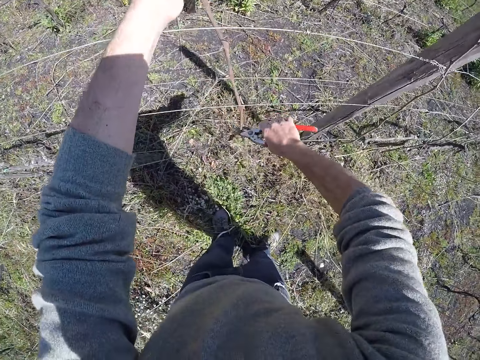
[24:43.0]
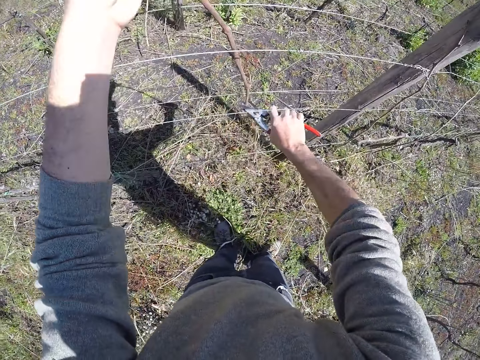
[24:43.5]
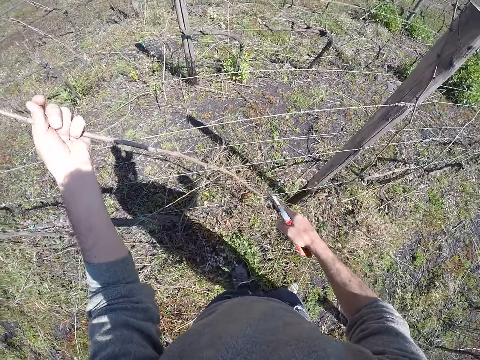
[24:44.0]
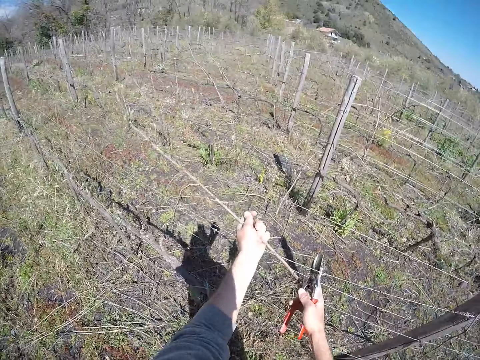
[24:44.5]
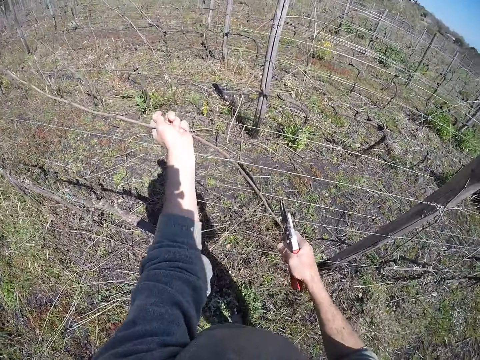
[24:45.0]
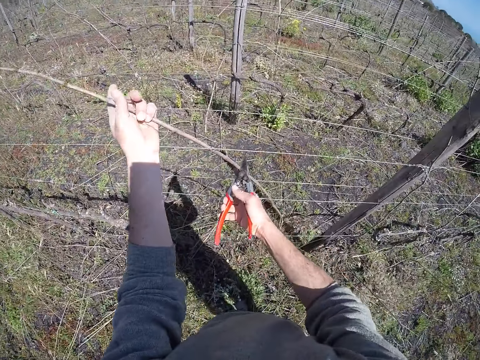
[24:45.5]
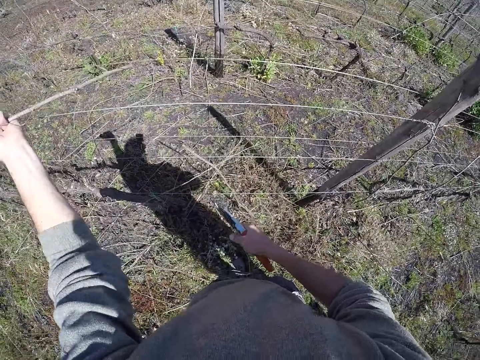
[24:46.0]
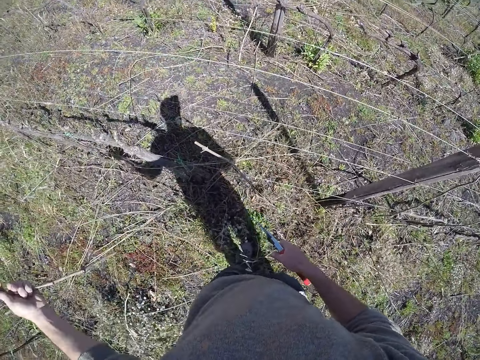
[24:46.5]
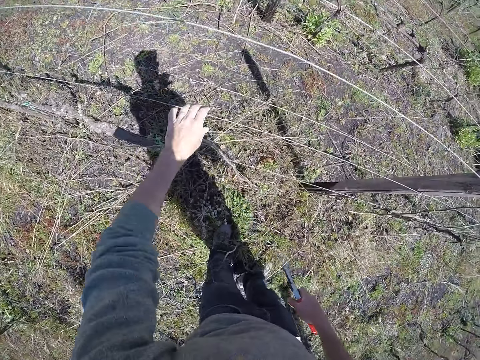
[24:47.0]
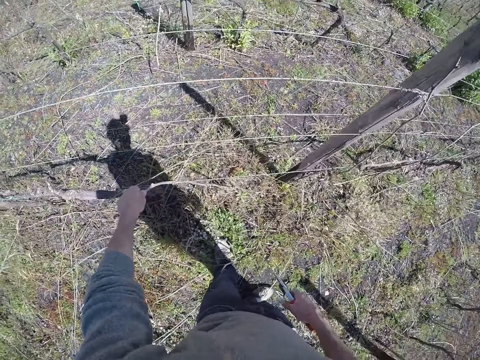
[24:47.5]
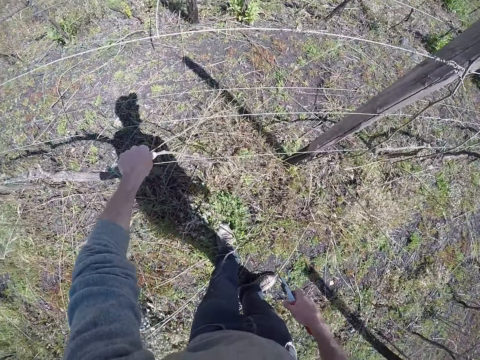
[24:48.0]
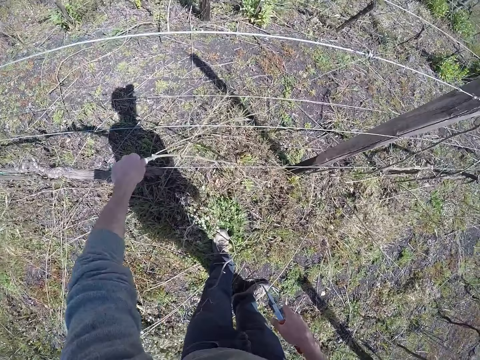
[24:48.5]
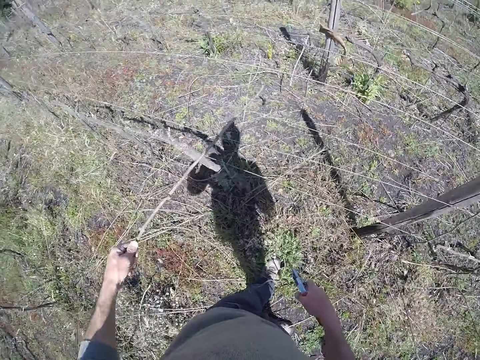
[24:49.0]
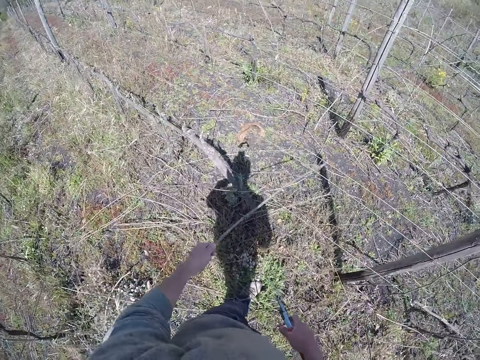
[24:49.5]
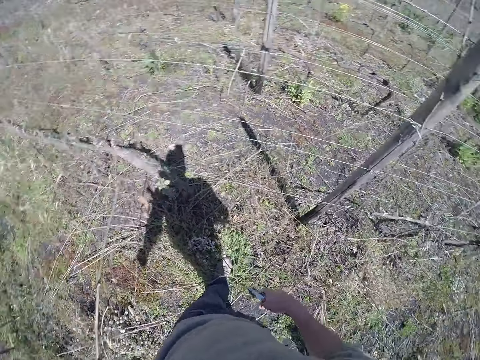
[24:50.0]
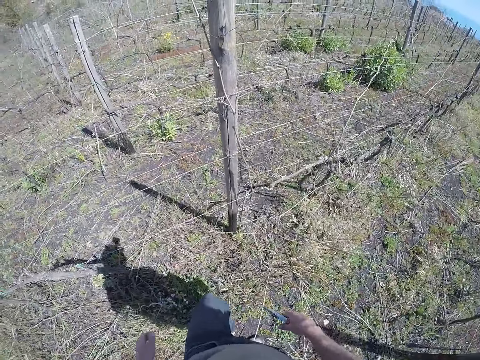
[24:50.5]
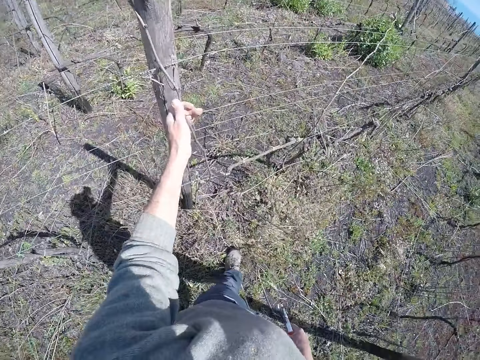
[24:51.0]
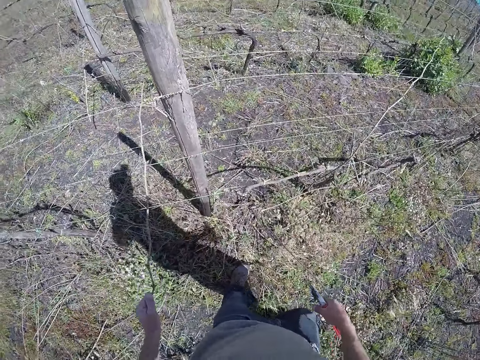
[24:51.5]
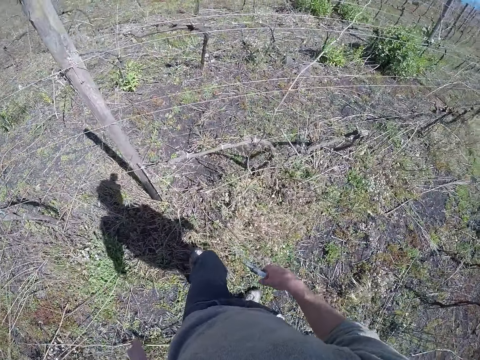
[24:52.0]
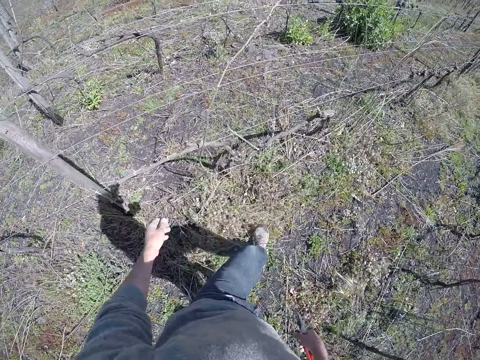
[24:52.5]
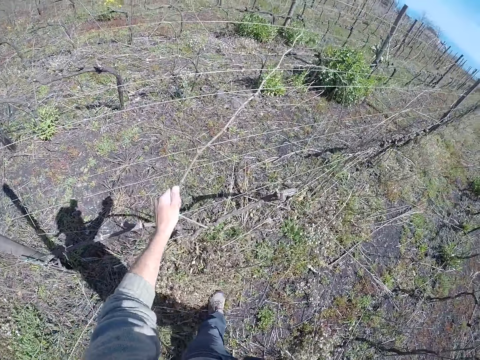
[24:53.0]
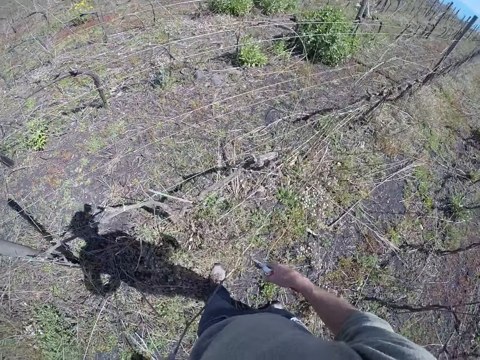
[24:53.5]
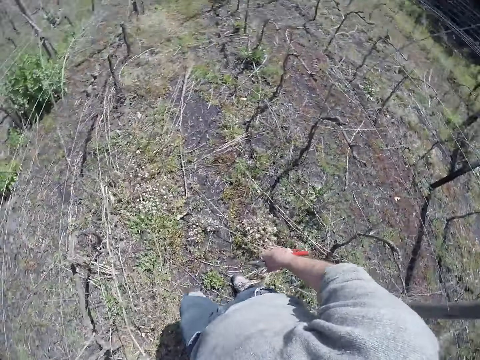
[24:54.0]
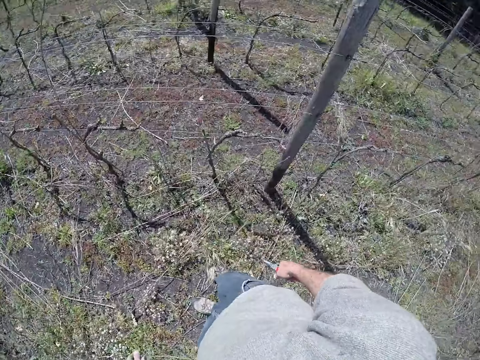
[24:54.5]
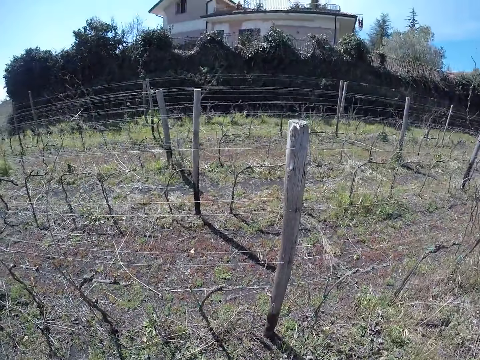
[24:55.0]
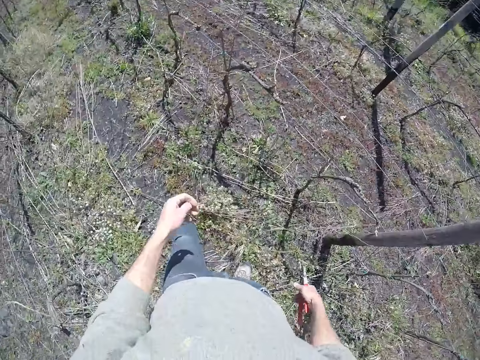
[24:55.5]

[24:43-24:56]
The camera wearer cuts the stick on the fence with the pair of pliers in his right hand. He cuts the stick again. He drops the stick on the ground with his left hand. He pulls a stick away from the fence with his left hand. He picks up a stick. He pulls a stick away from the fence with his left hand. He drops the stick on the ground with his left hand. He pulls a stick away from the fence with his left hand. He picks up a stick. He drops the stick on the ground with his left hand.

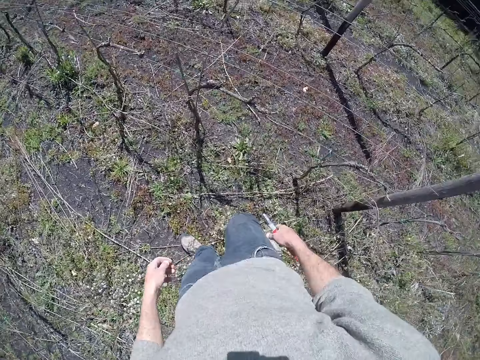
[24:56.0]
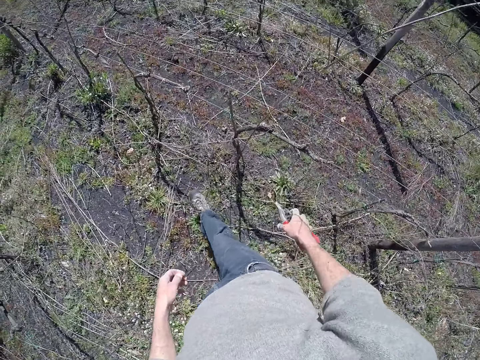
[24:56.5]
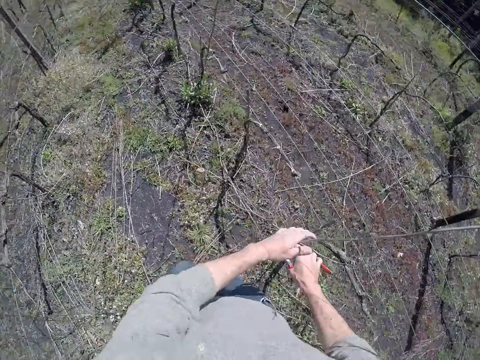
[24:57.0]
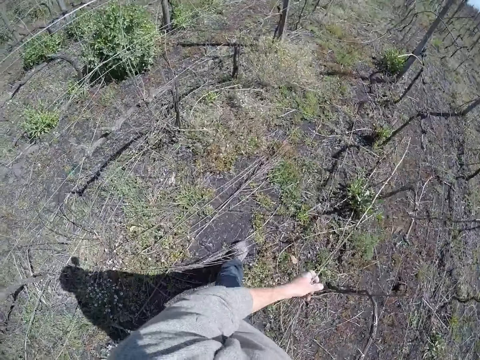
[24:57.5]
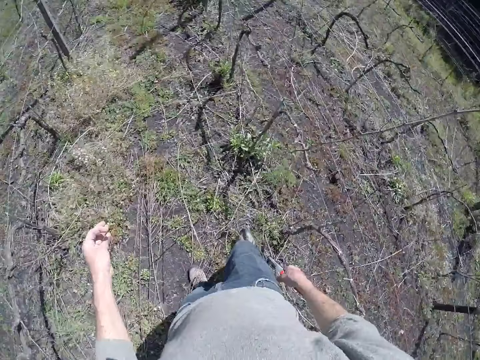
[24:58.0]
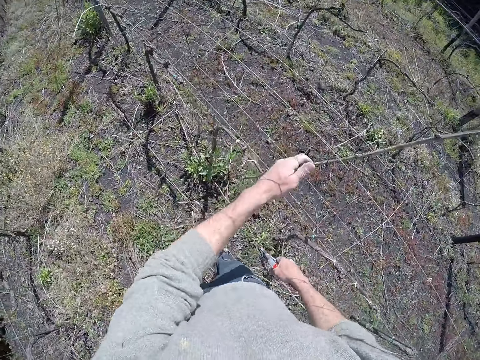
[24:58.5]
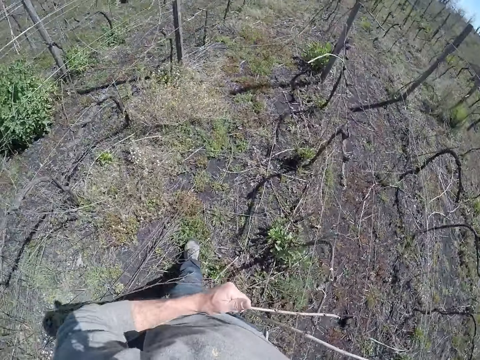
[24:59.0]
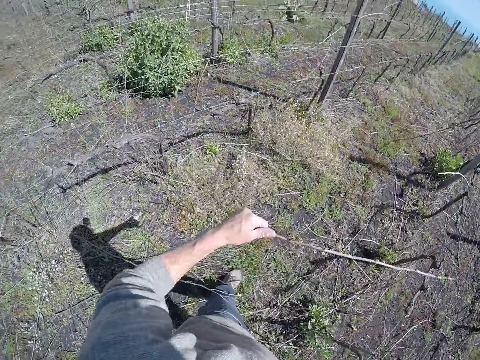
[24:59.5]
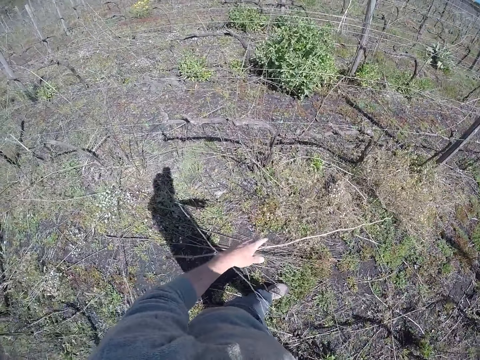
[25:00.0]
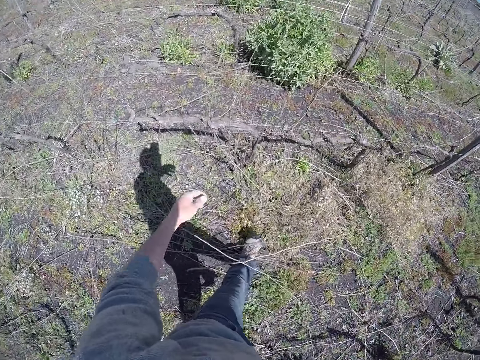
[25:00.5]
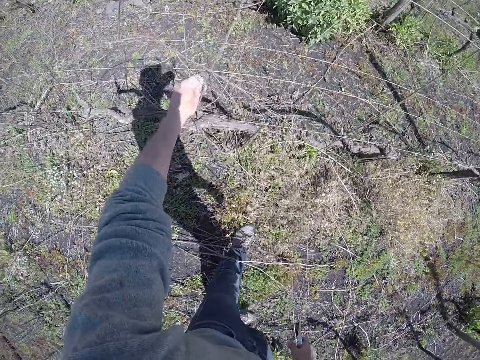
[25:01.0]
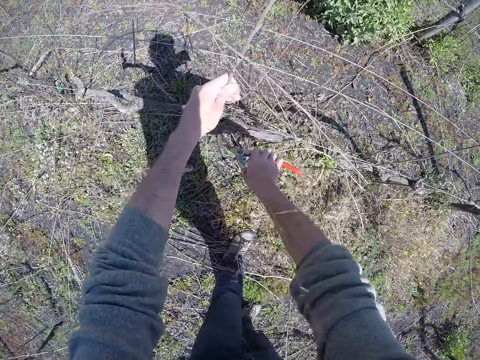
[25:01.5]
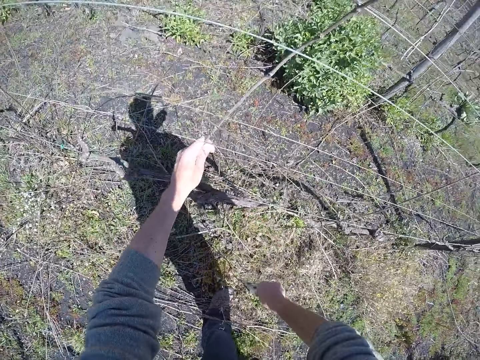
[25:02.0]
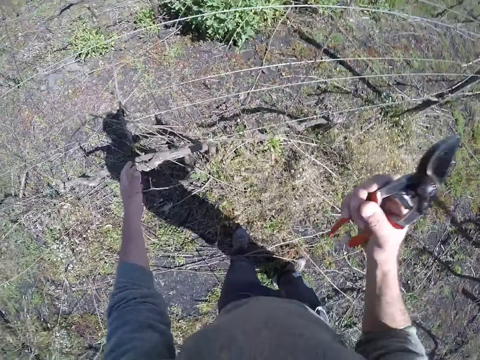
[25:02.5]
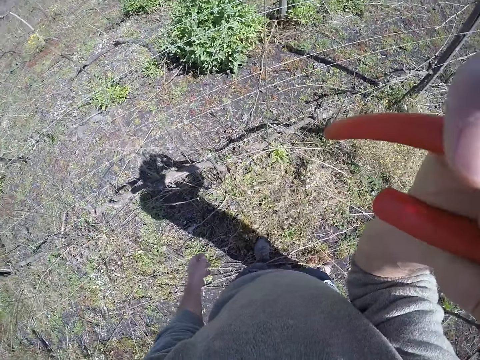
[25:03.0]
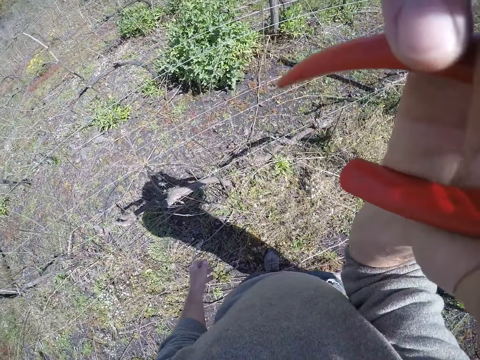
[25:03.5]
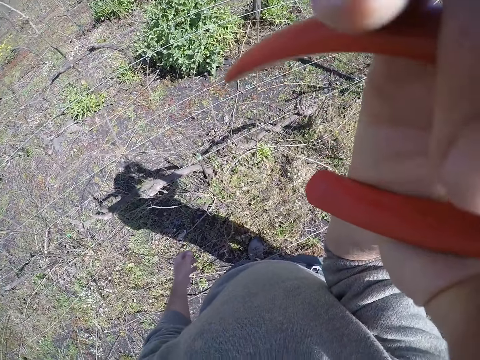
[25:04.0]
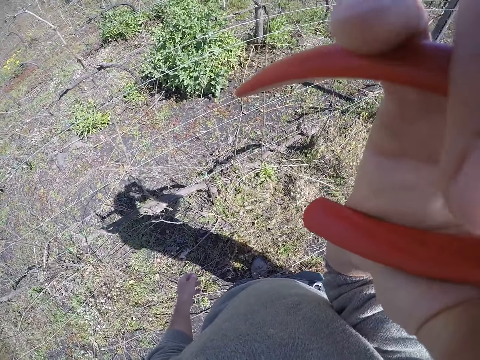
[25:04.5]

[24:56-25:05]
The camera wearer walks. He pulls a stick away from the fence with his left hand. He drops the stick on the ground with his left hand. He pulls a stick away from the fence with his left hand. He picks up a stick. He drops the stick on the ground with his left hand. He picks up a stick. He holds a stick on the fence with his left hand. He cuts the stick on the fence with the pair of pliers in his right hand. He drops the stick on the ground with his left hand. He raises his right hand towards his head. He does something.
